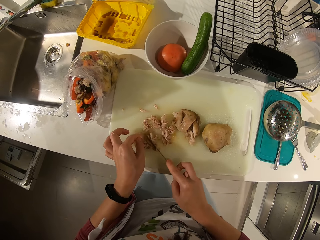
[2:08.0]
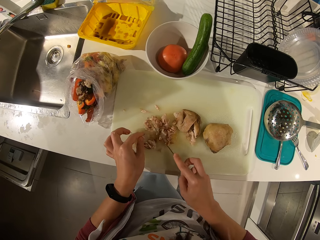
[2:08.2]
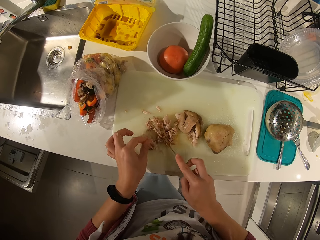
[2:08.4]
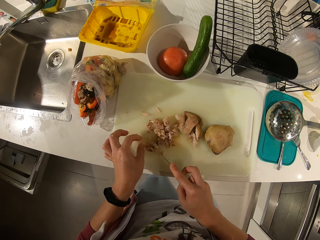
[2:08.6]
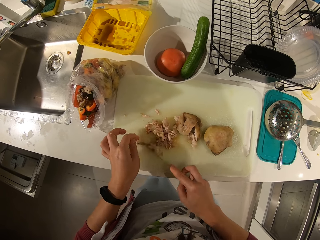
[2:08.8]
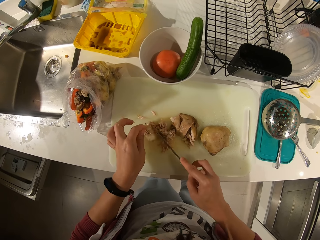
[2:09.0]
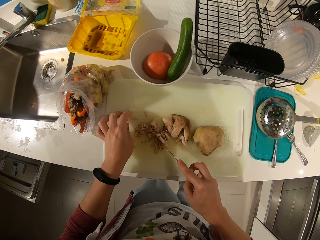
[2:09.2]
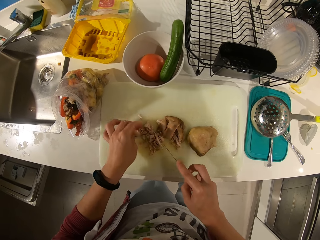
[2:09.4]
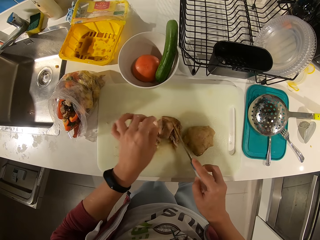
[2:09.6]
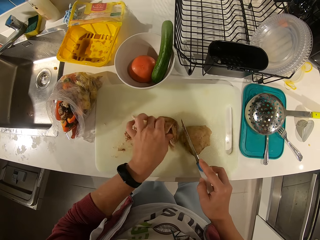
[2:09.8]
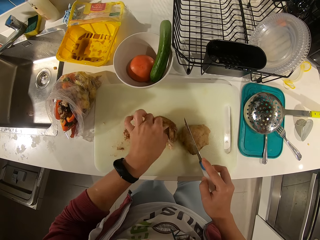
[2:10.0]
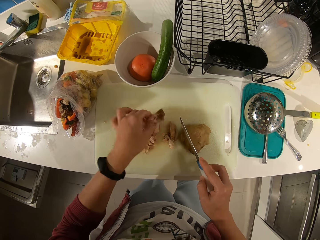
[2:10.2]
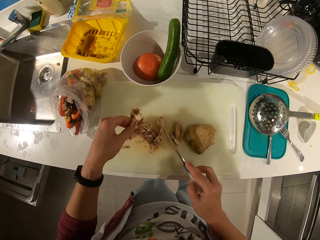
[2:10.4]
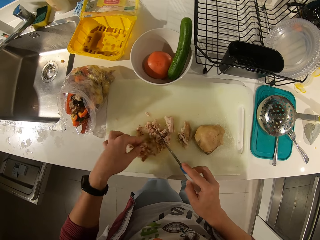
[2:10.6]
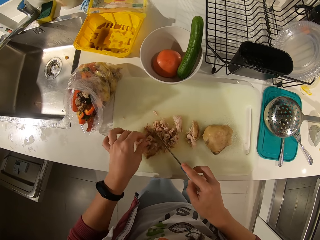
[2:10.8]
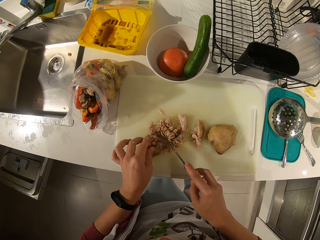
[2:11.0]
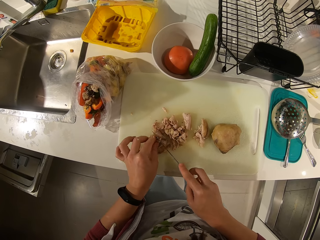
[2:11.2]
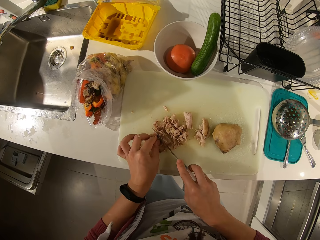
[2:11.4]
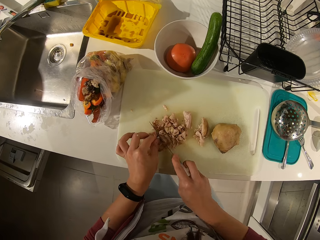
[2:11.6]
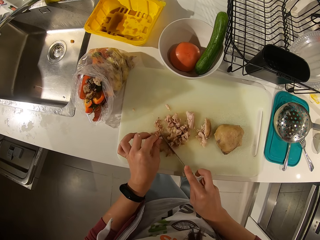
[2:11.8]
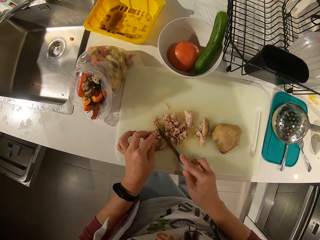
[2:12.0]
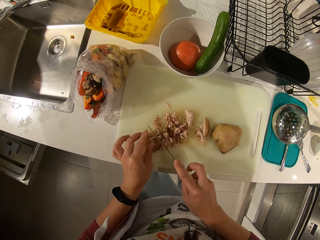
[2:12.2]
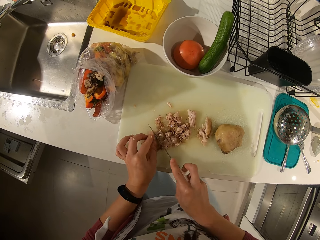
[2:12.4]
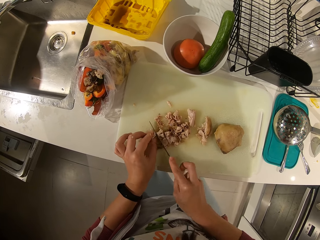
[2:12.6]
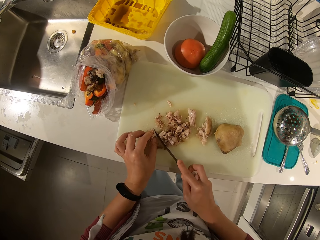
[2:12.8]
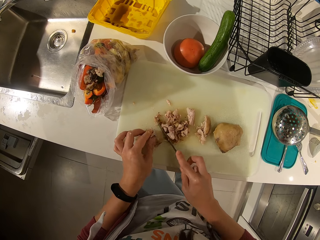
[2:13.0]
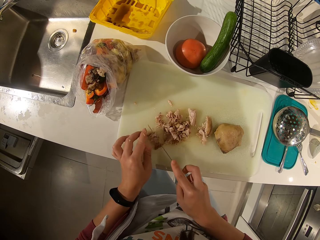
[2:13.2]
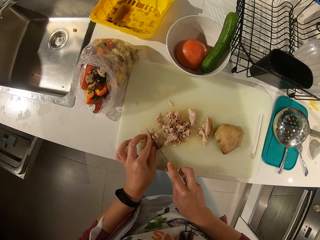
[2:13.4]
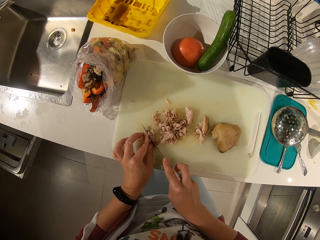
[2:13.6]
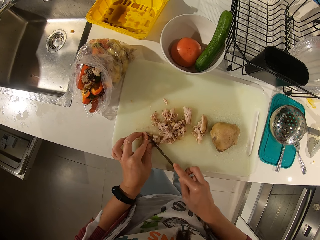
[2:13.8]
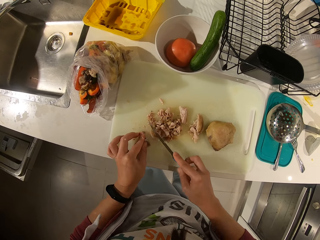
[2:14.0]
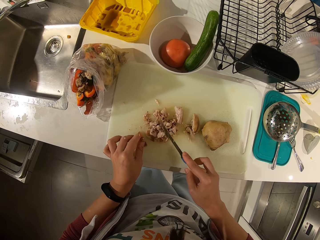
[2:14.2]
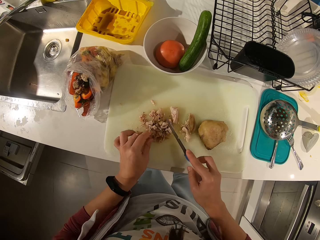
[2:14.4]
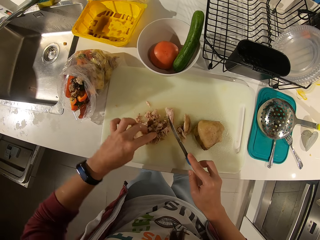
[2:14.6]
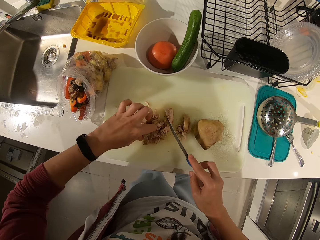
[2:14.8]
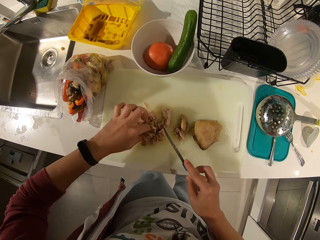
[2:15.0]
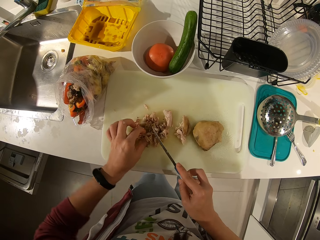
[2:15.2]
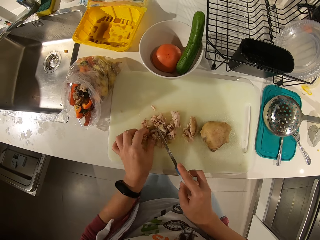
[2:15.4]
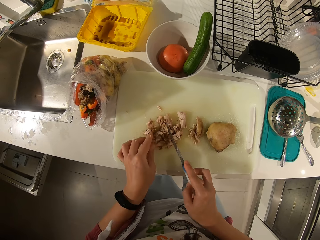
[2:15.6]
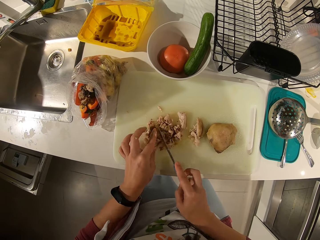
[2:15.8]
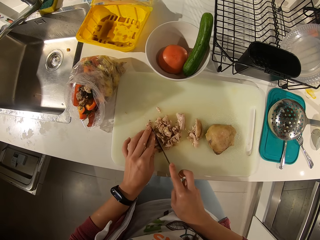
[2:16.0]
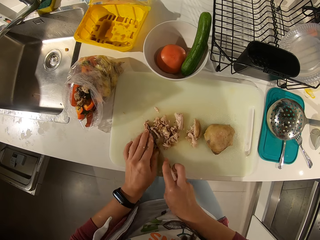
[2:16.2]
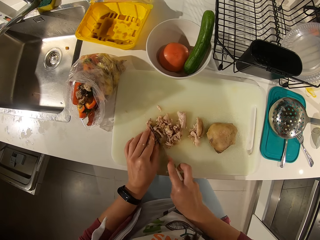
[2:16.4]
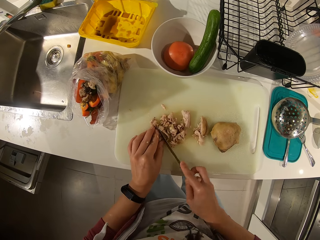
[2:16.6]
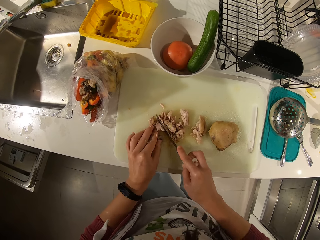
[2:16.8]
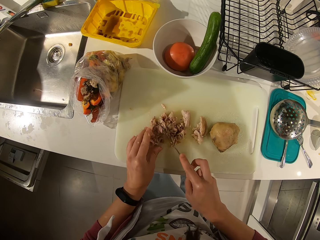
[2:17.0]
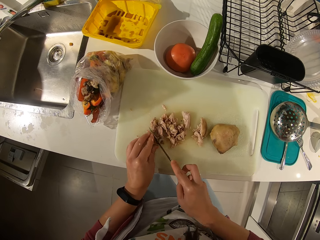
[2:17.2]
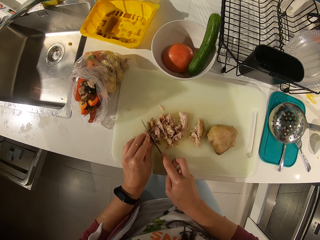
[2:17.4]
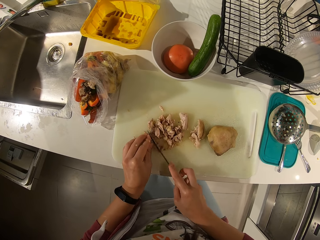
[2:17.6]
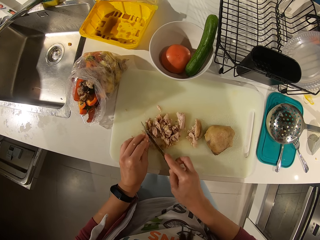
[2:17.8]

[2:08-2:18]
The camera wearer adjusts a meat piece on the chopping board. They cut the meat piece with the knife on the chopping board. They adjust meat pieces on the chopping board. They cut the meat pieces with the knife on the chopping board.

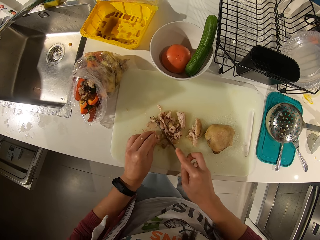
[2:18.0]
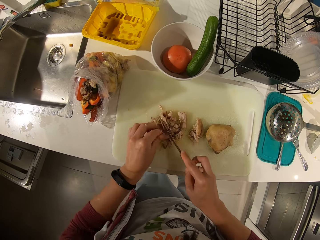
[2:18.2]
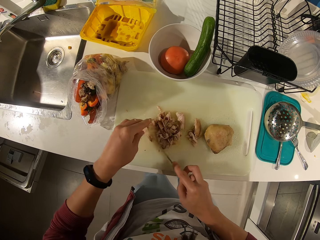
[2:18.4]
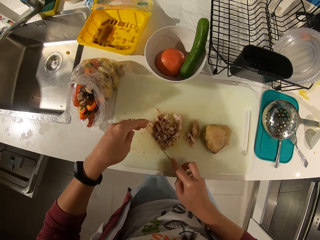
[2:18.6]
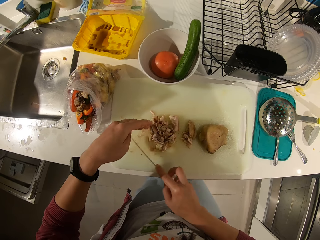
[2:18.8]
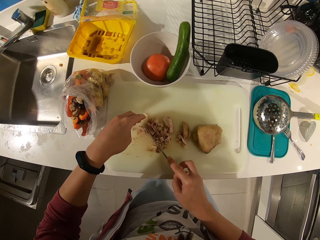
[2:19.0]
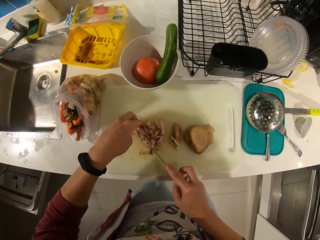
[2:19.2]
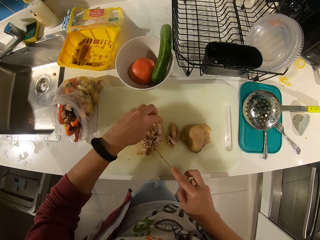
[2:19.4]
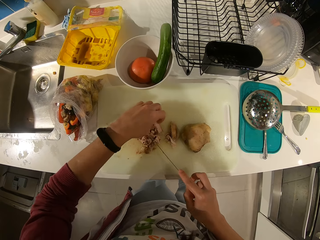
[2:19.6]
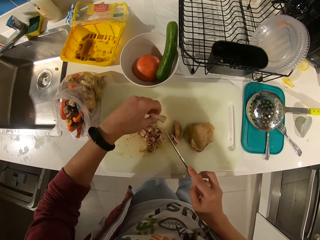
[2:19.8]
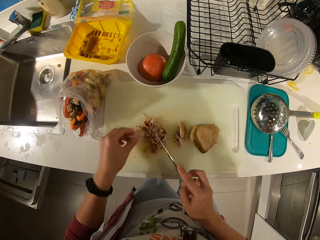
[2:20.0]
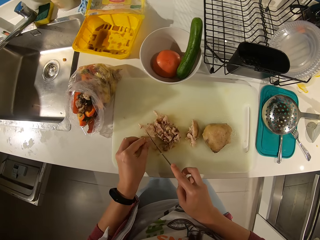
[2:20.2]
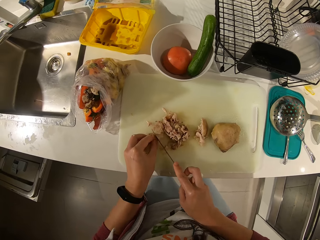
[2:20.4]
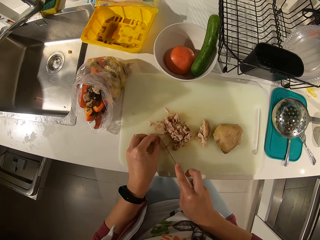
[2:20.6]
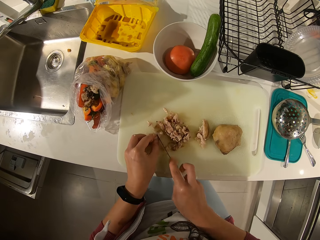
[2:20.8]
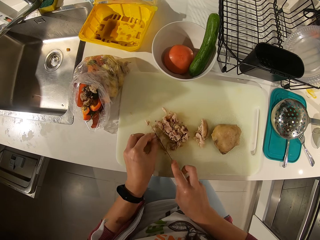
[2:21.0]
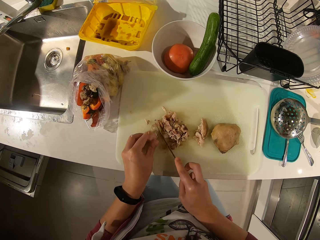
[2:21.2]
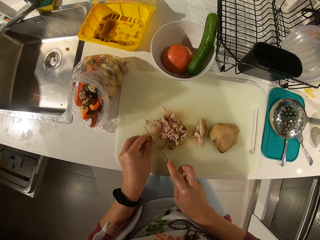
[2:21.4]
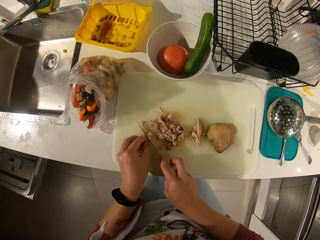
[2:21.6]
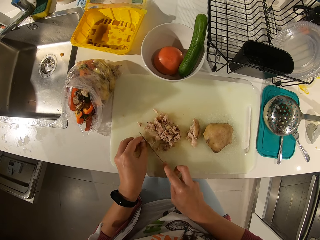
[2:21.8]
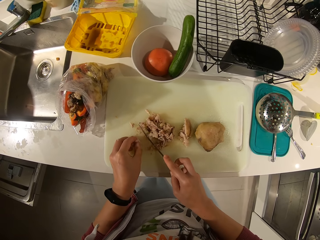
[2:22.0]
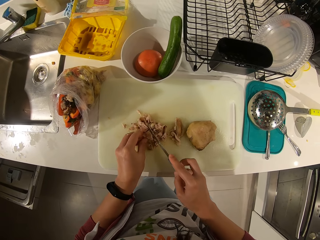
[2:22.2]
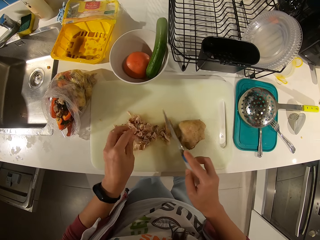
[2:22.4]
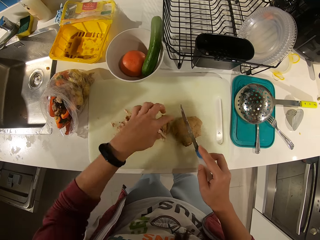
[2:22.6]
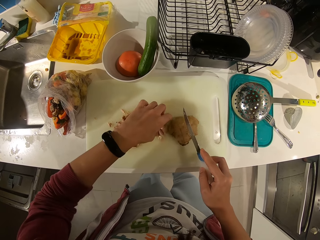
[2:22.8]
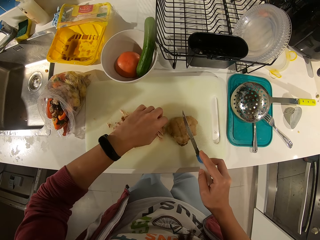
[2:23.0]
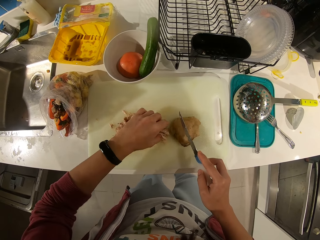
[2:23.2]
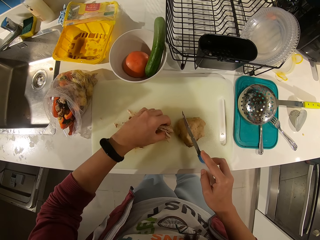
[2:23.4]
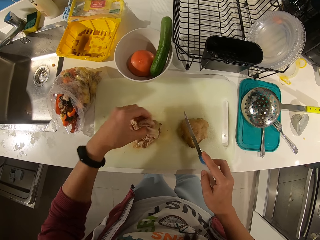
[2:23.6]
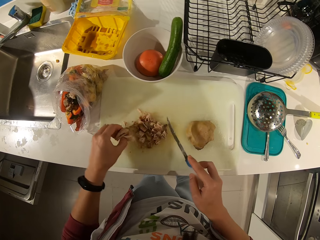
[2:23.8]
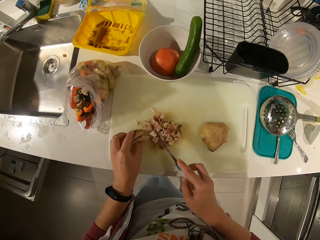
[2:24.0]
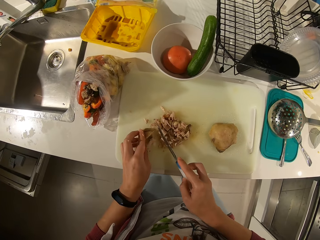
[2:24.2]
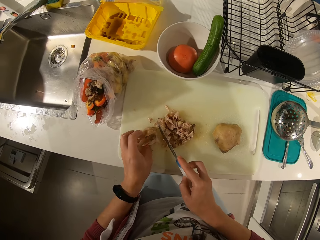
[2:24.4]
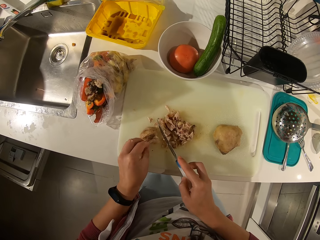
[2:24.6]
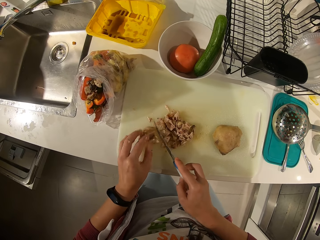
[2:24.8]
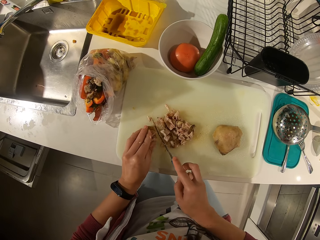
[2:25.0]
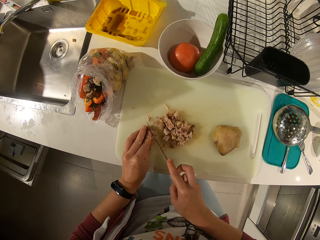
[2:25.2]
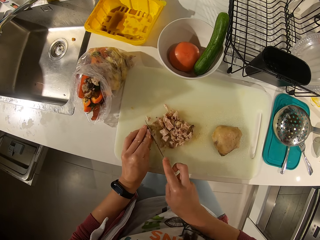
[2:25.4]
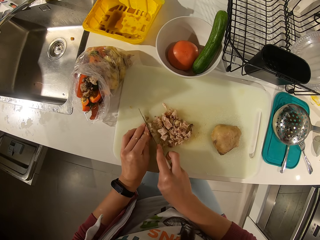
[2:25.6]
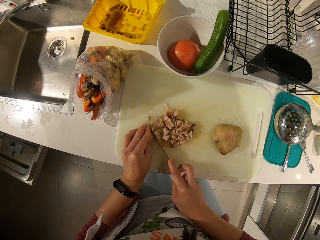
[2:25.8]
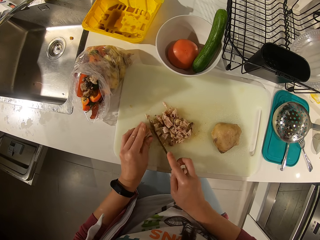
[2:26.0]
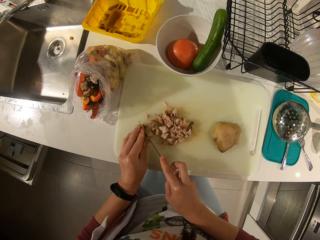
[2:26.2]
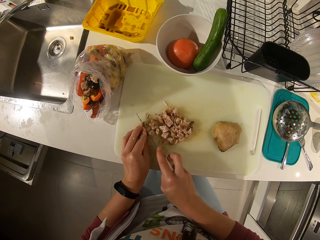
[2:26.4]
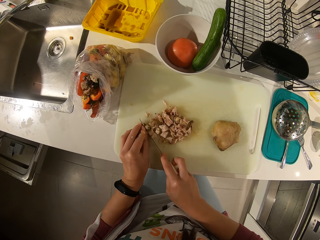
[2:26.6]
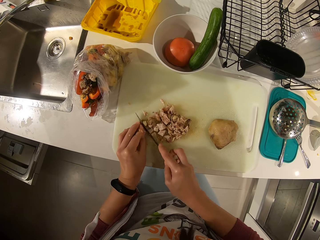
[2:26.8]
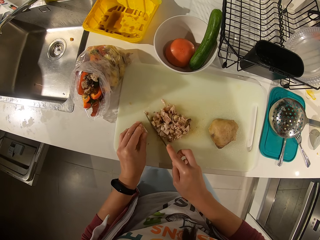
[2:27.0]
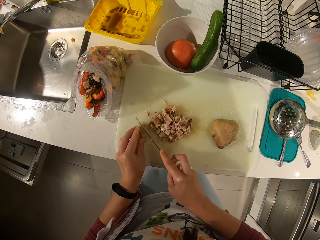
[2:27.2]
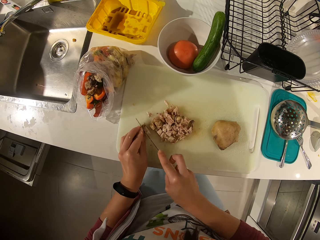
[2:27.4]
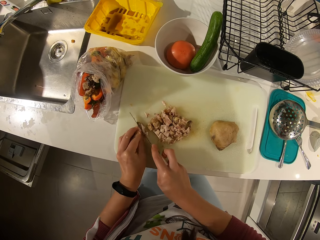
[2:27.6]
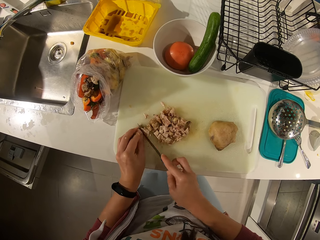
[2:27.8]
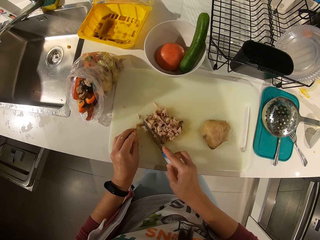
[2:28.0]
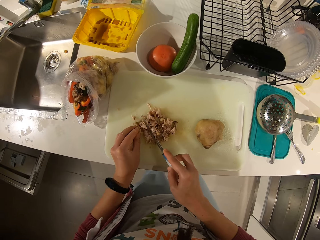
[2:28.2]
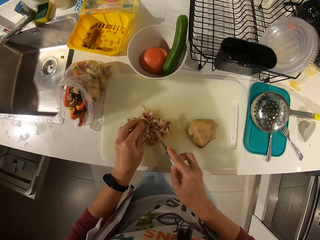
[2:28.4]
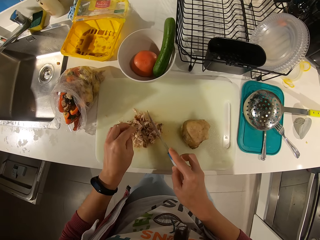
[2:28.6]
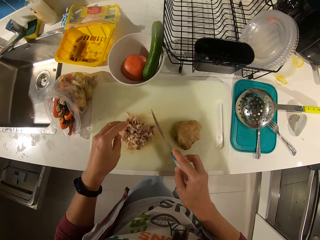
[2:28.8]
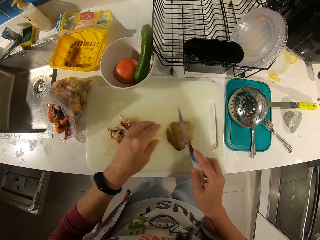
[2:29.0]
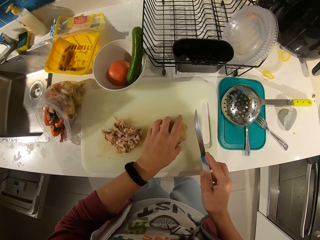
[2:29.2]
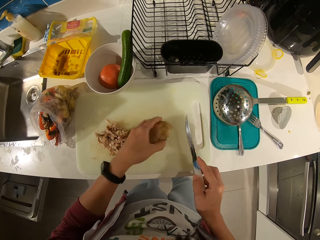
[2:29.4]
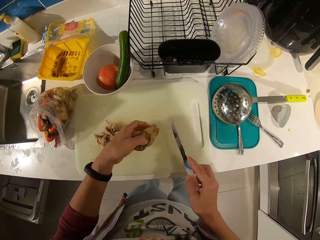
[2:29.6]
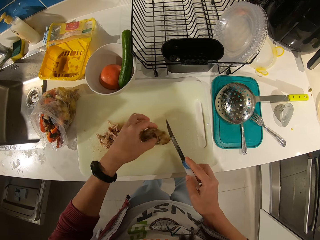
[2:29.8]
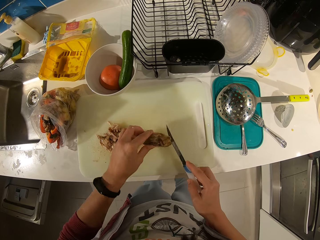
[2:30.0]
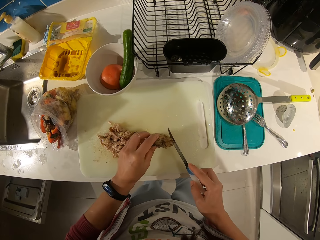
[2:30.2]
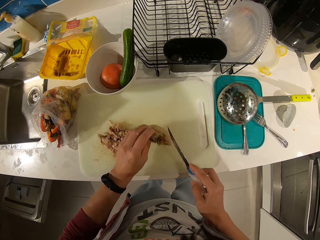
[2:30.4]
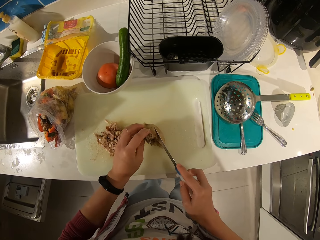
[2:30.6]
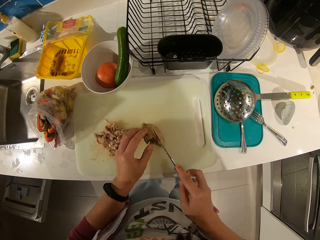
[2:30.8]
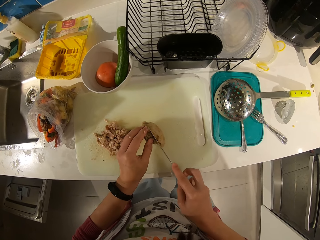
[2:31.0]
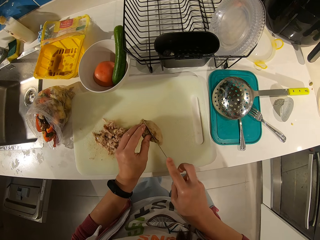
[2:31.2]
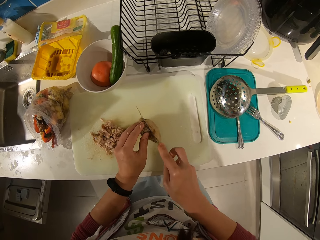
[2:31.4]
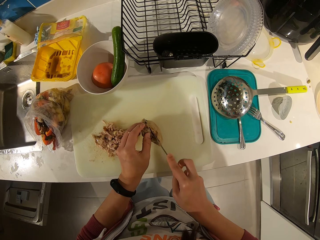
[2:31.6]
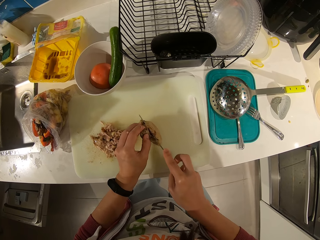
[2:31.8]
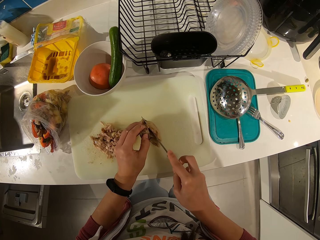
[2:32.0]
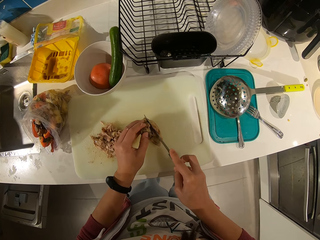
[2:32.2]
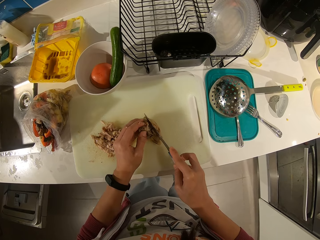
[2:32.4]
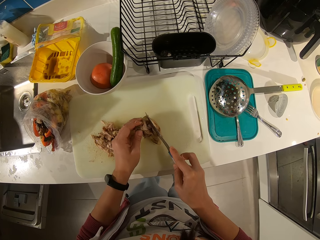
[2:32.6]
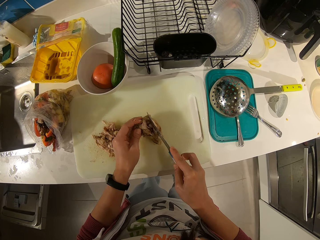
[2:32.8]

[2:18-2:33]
The camera wearer gathers the meats with the knife. They adjust a meat piece on the chopping board. They cut the meat piece with the knife on the chopping board. They adjust meat pieces on the chopping board. They cut the meat pieces with the knife on the chopping board. They pick up a meat on the tray. They adjust a meat piece on the chopping board. They cut the meat piece with the knife on the chopping board.
